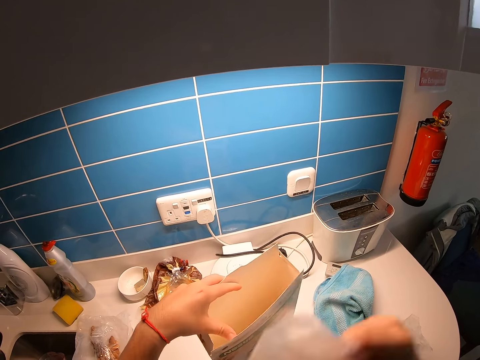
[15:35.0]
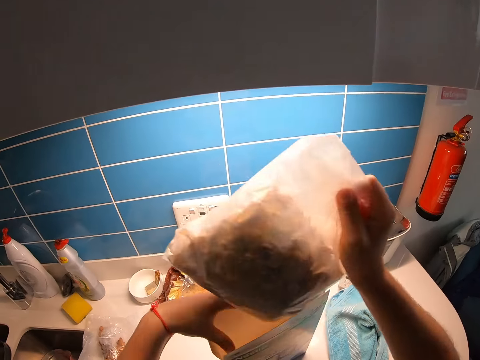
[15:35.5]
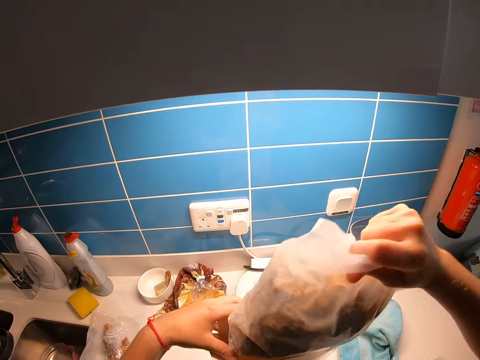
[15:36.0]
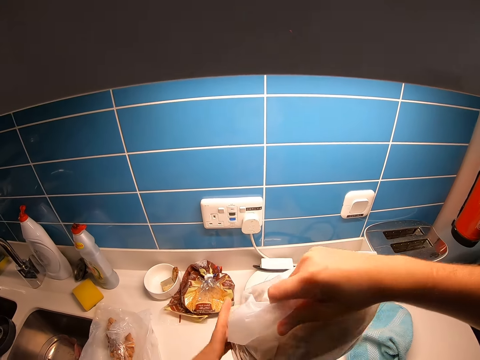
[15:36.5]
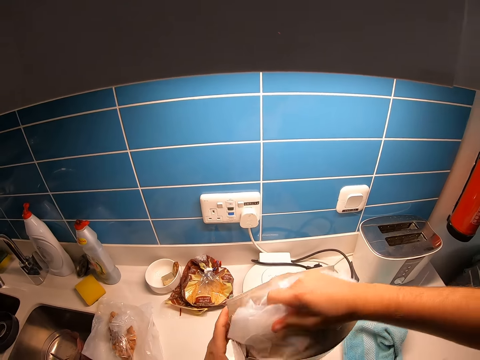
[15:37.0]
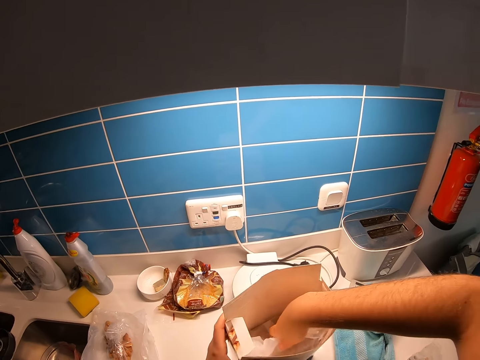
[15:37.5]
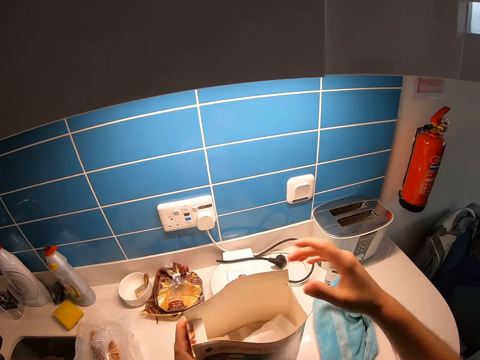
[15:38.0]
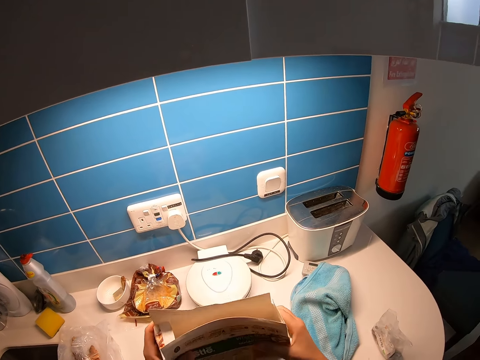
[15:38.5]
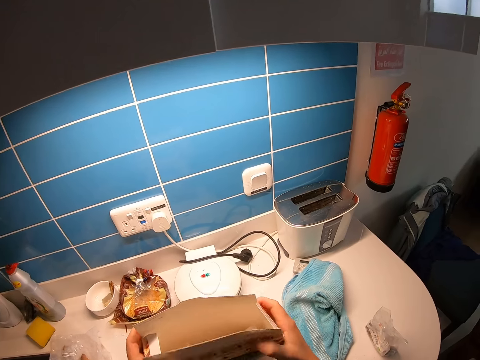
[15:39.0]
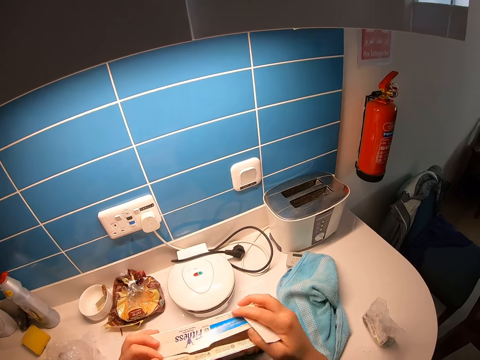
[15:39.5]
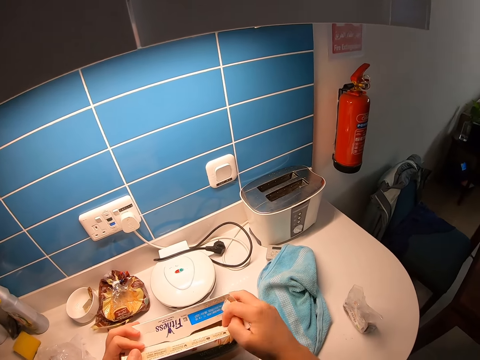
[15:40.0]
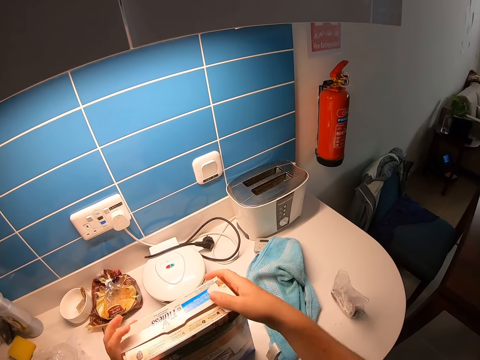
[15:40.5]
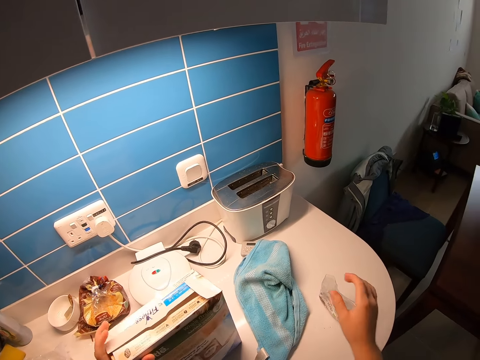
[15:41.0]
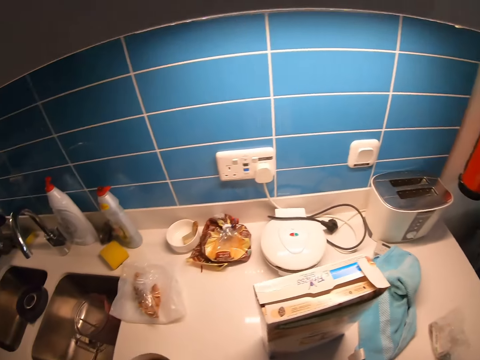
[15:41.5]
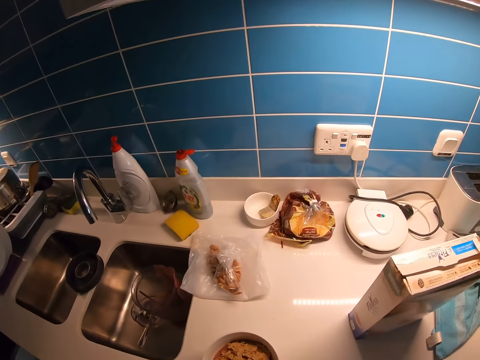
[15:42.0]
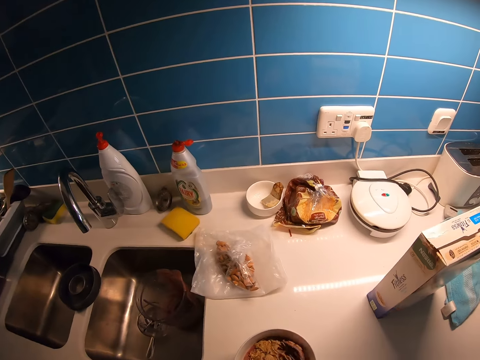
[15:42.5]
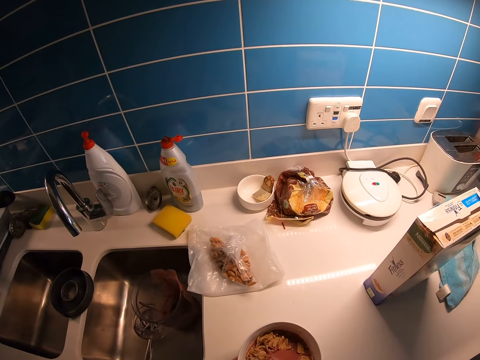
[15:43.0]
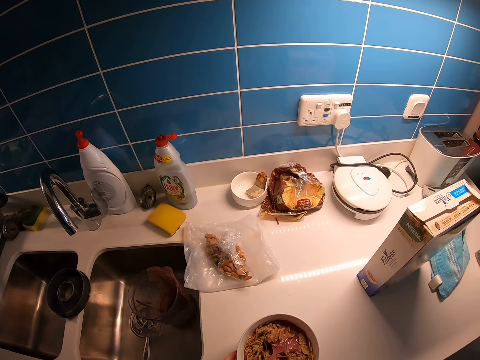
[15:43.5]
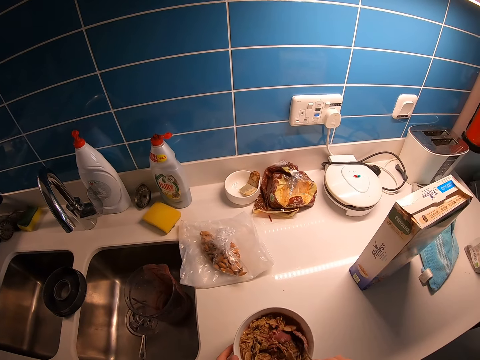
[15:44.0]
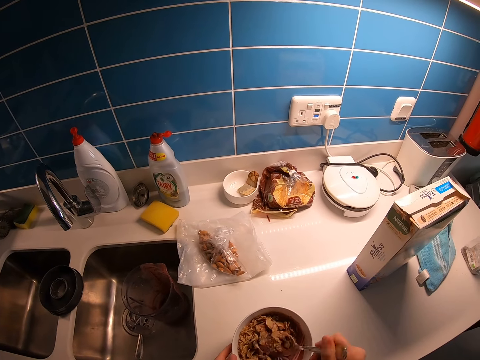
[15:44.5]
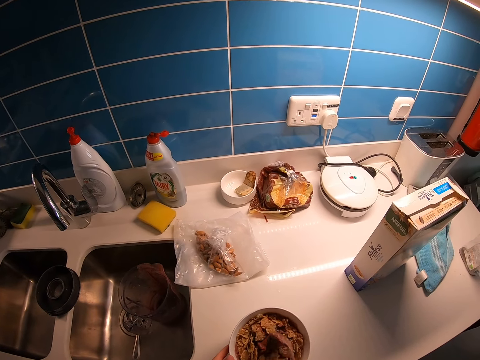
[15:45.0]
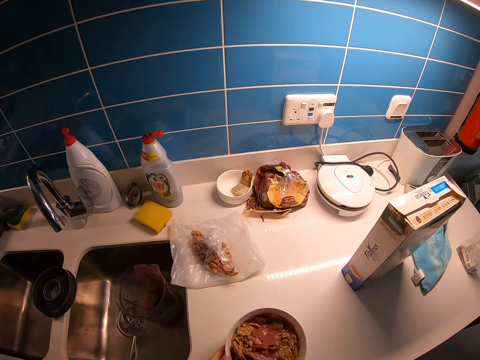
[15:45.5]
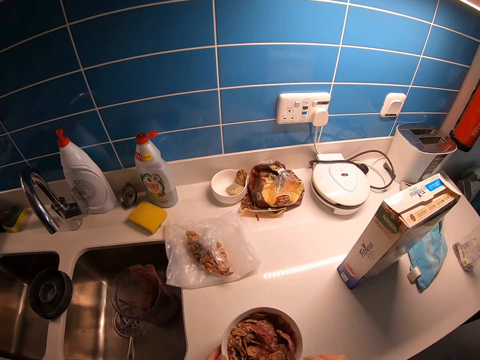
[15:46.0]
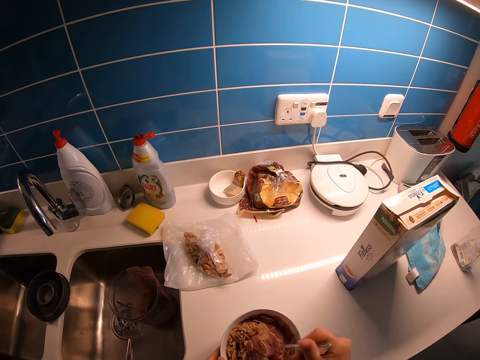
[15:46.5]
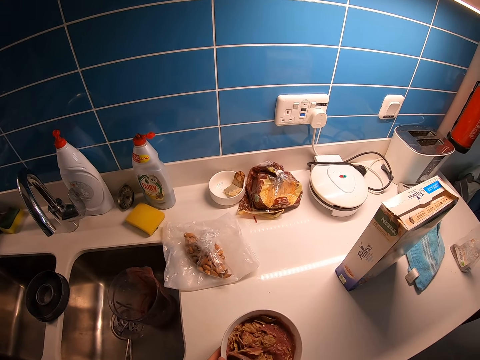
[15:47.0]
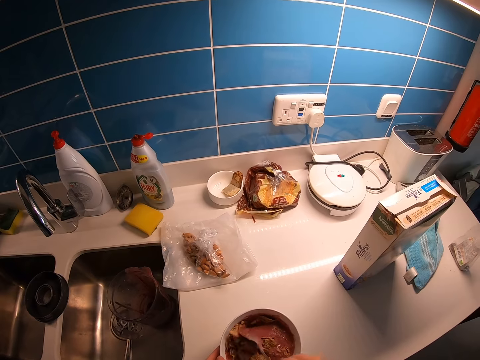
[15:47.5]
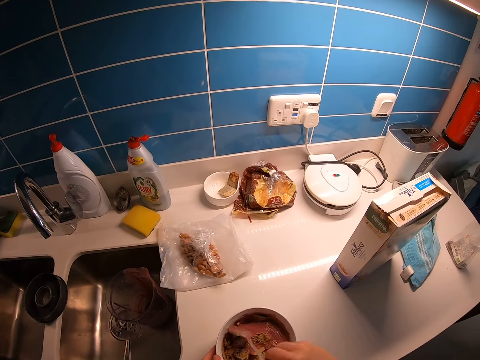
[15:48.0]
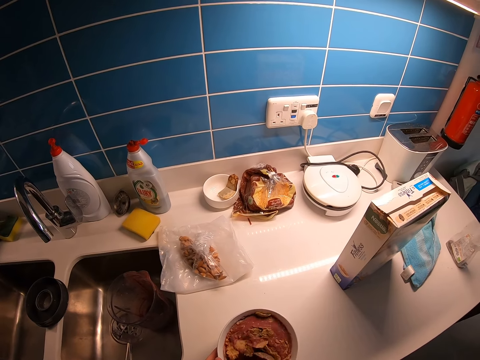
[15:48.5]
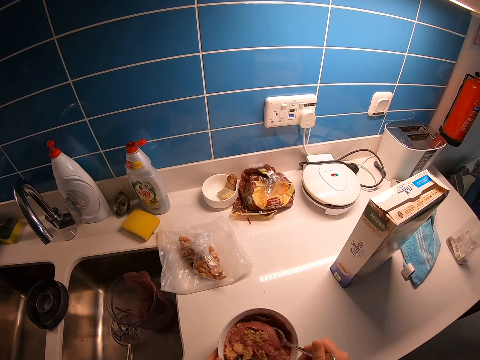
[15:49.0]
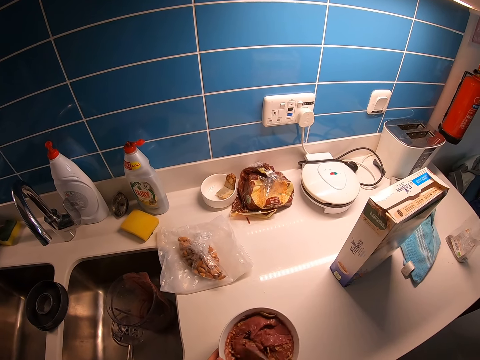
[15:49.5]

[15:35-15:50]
The camera wearer returns the nylon bag. He opens the box. He picks up cornflakes. He puts the cornflakes in the box. He closes the cornflakes box. He pulls his hand off the cornflakes box. He walks around the kitchen. He mixes the smoothie with a spoon.

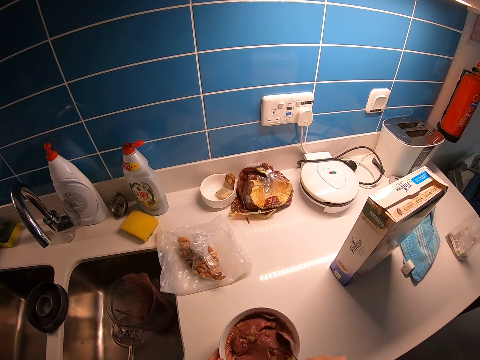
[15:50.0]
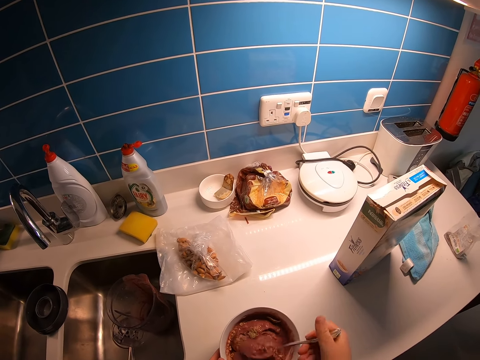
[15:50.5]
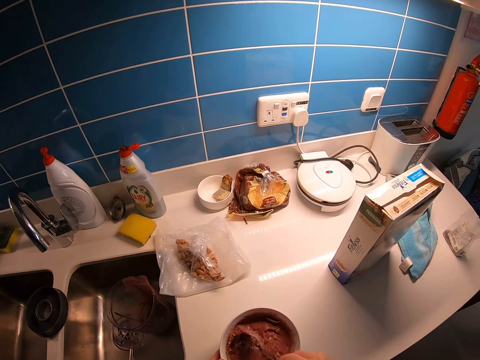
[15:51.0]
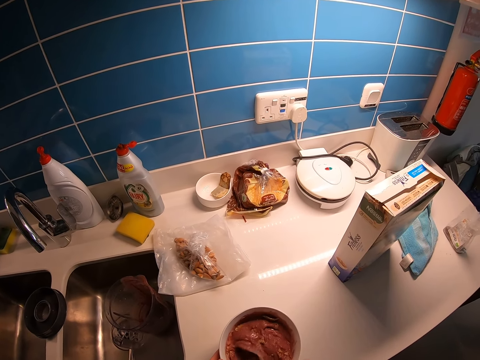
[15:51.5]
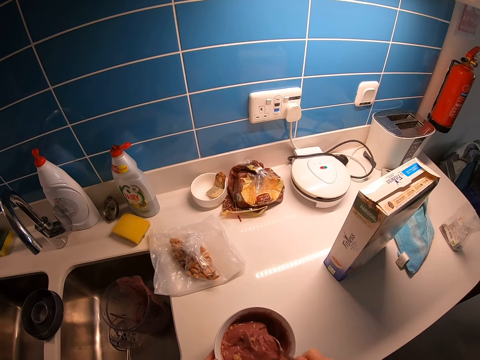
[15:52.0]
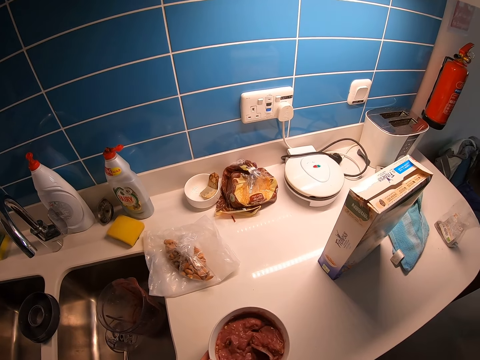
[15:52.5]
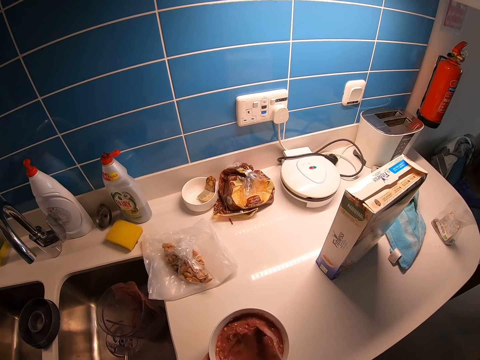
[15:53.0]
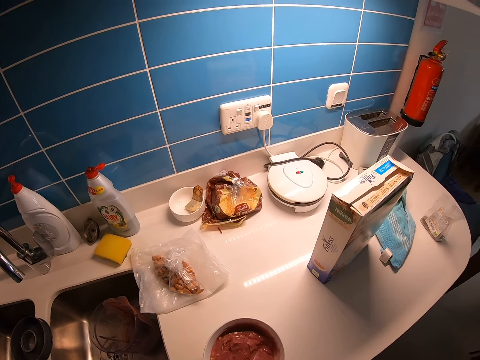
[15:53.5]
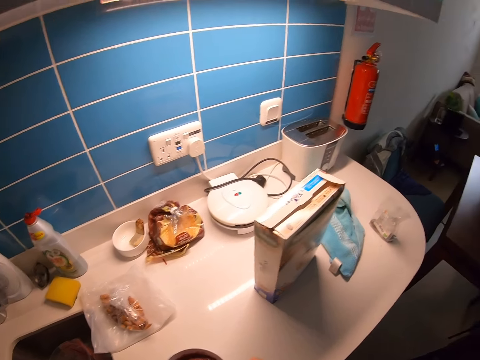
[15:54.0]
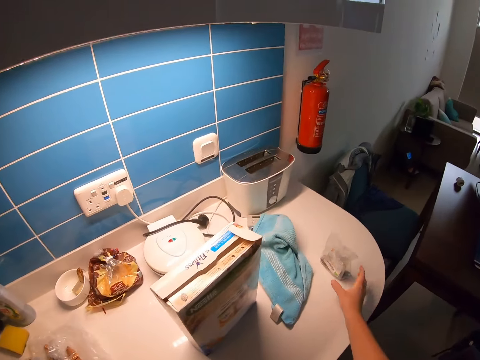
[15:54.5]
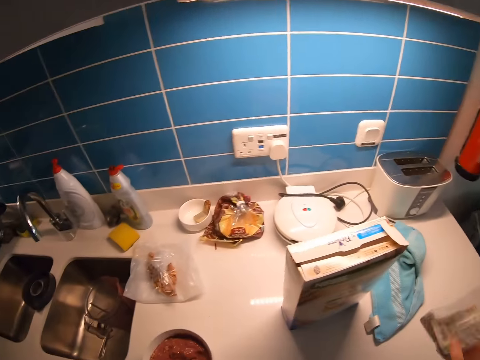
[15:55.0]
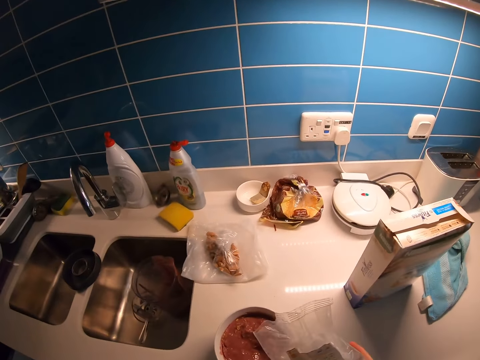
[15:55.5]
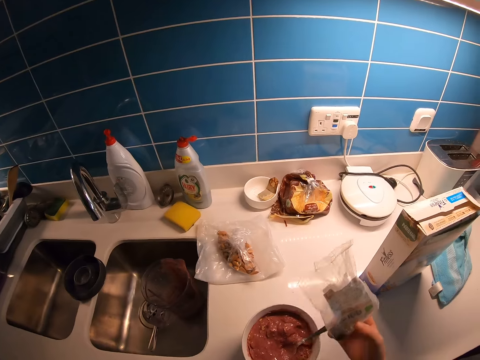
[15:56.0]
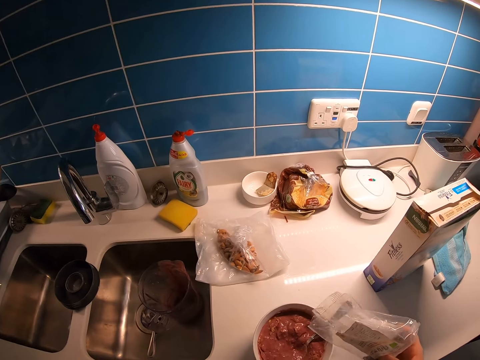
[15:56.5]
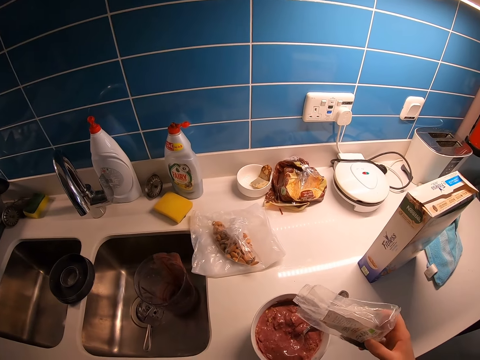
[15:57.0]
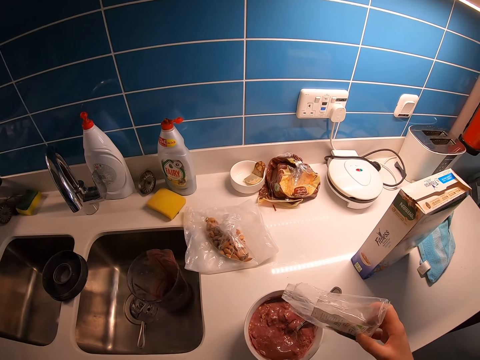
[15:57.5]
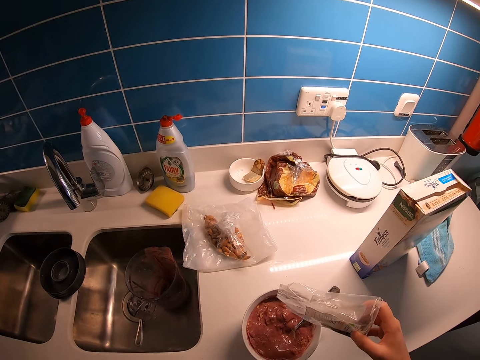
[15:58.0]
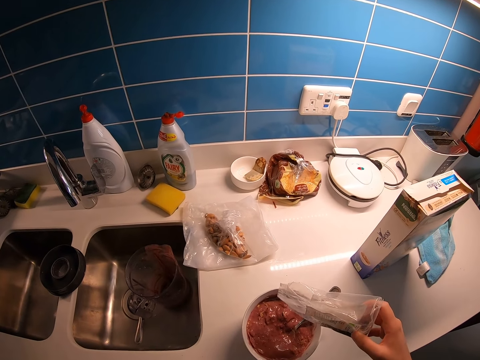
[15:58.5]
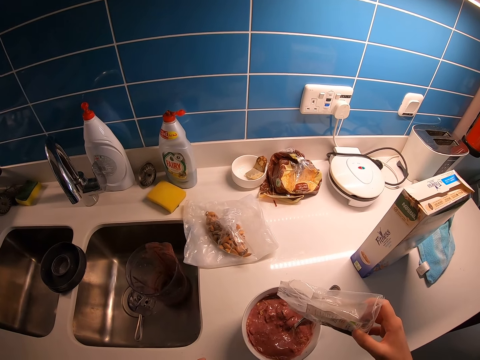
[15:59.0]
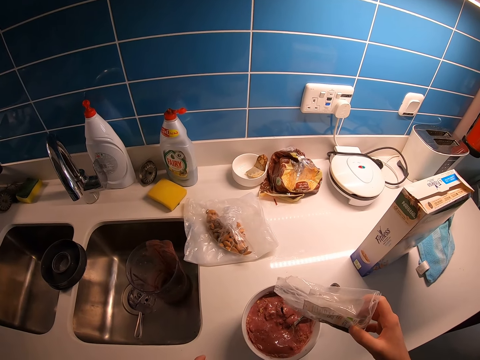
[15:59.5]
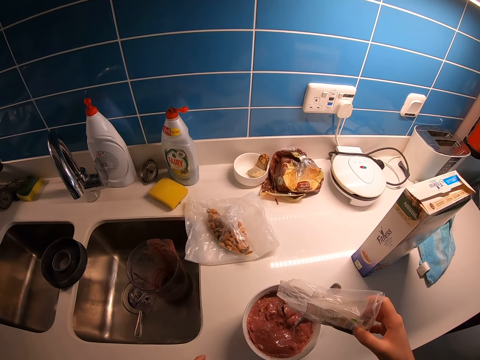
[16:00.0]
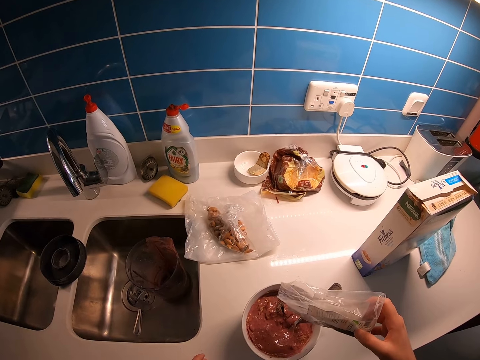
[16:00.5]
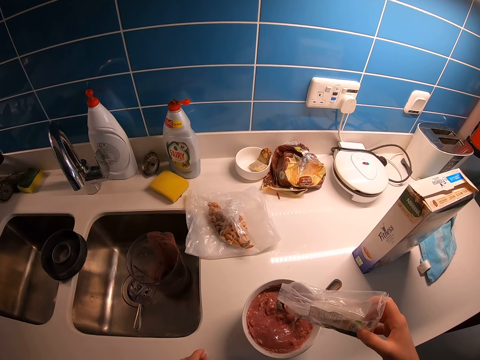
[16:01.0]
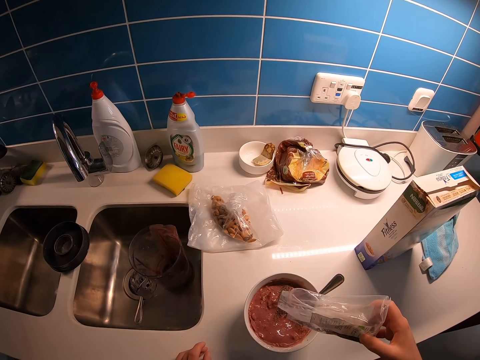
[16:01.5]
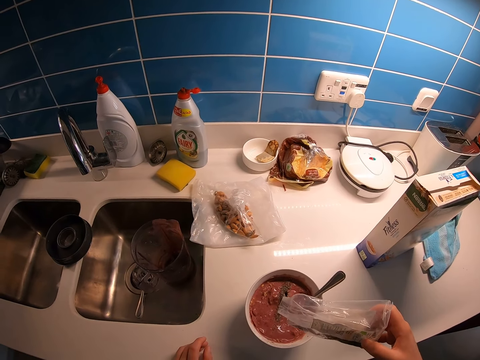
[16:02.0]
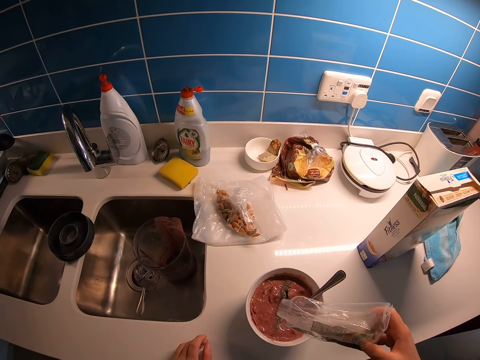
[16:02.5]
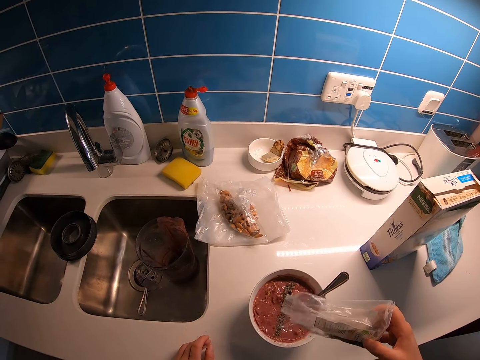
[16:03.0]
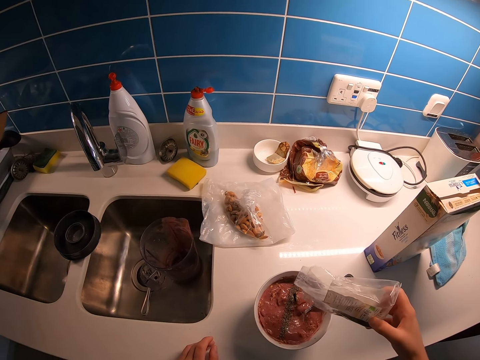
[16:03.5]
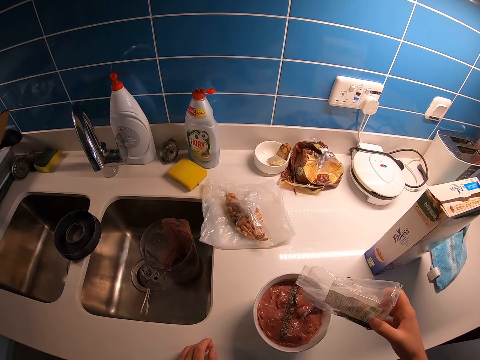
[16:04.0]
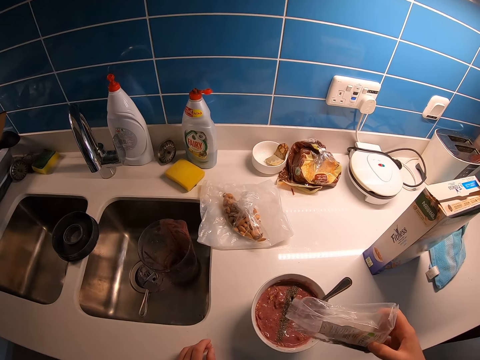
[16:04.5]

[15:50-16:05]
The camera wearer walks around the kitchen. They pick up chia seeds or a nylon bag. They walk around the kitchen. They add the chia seeds in the smoothie.
